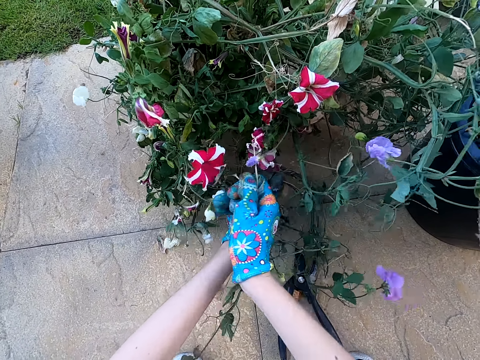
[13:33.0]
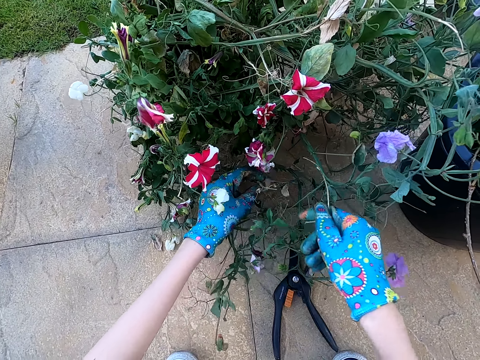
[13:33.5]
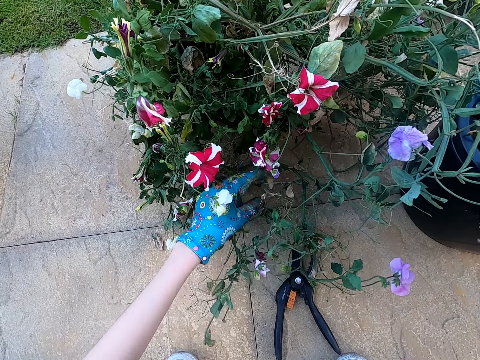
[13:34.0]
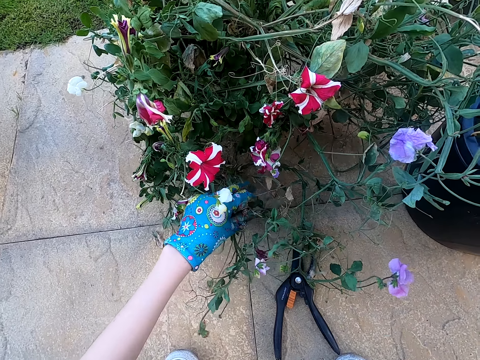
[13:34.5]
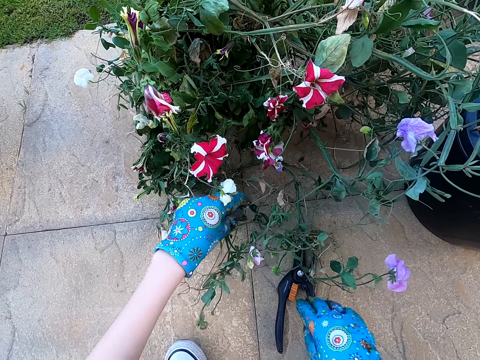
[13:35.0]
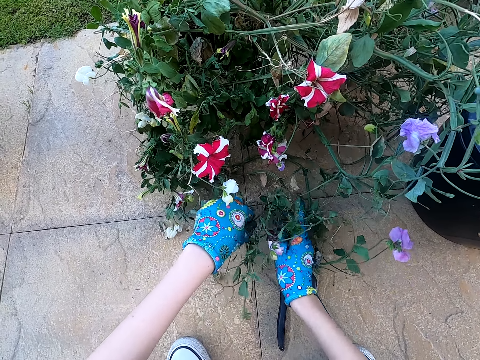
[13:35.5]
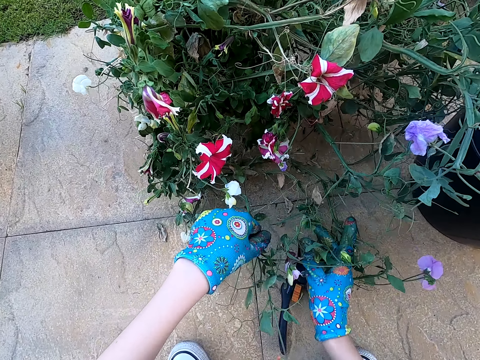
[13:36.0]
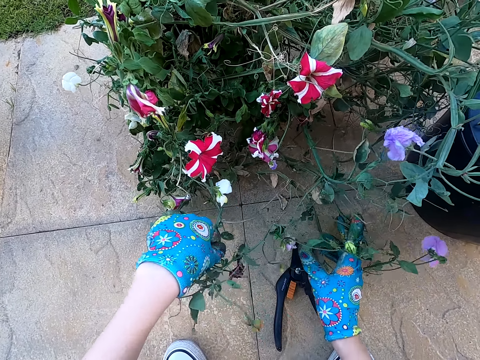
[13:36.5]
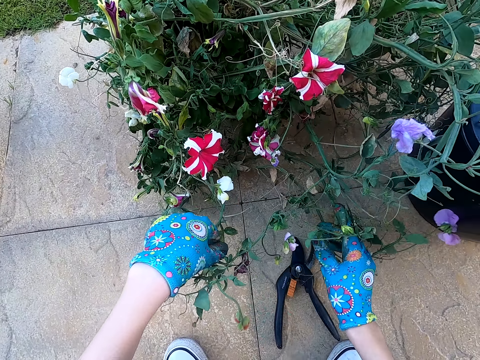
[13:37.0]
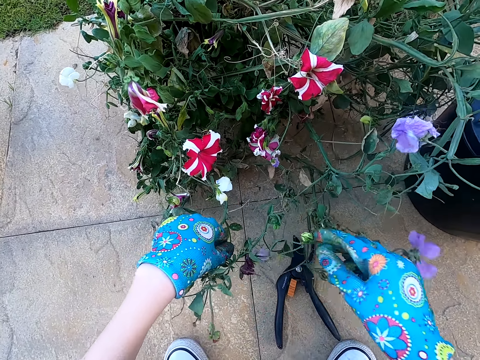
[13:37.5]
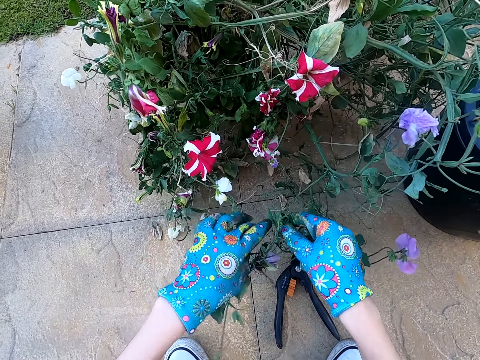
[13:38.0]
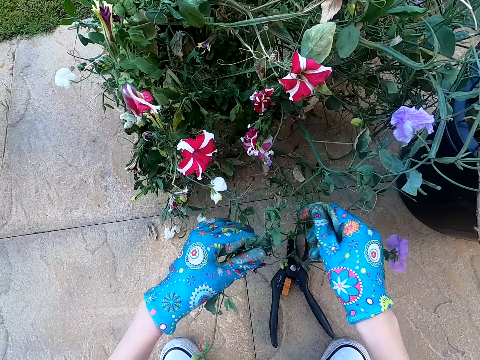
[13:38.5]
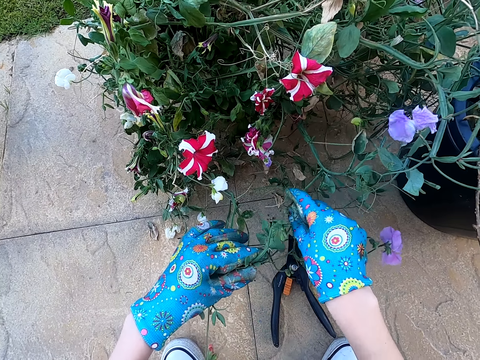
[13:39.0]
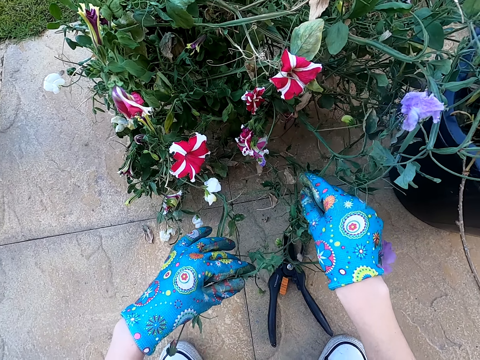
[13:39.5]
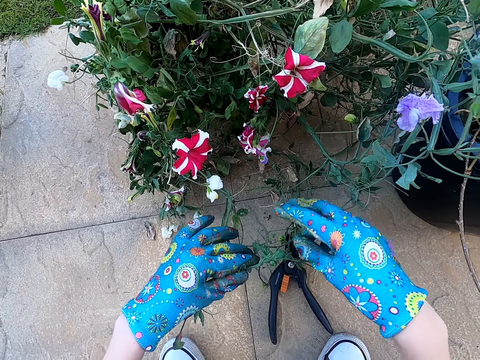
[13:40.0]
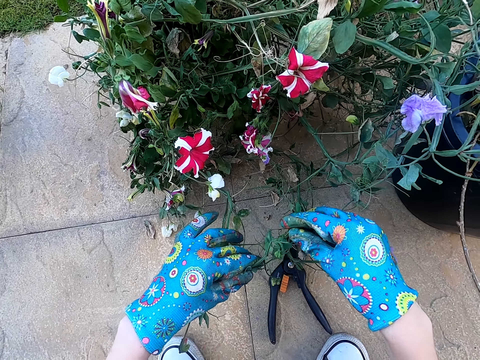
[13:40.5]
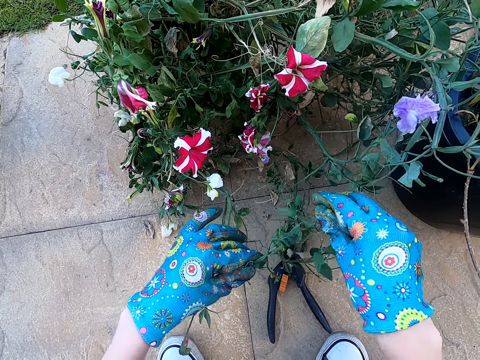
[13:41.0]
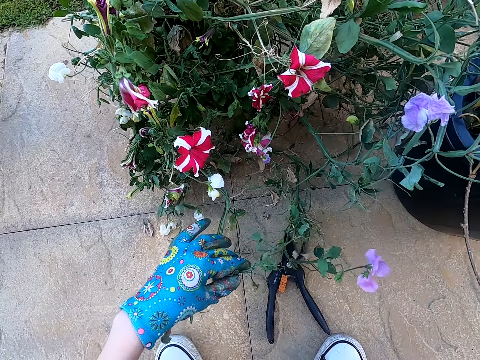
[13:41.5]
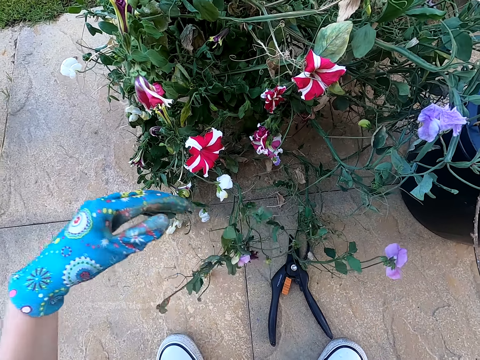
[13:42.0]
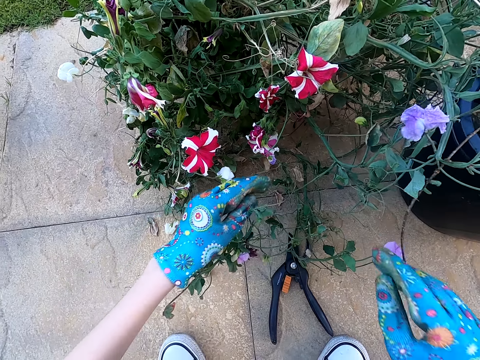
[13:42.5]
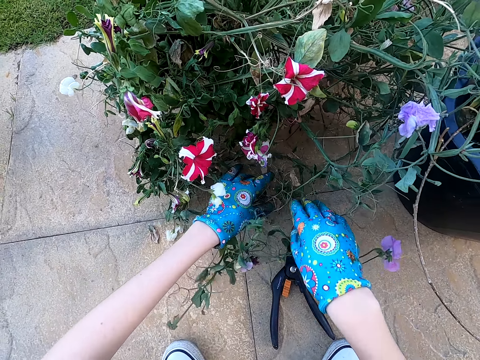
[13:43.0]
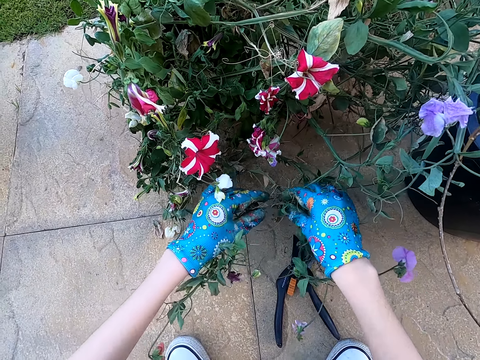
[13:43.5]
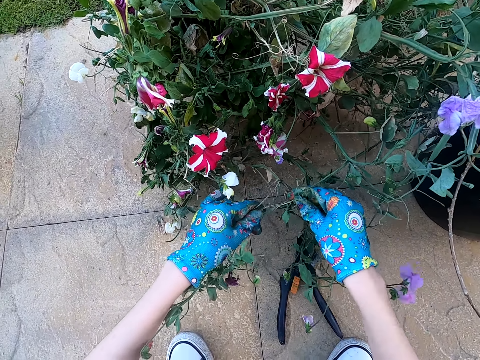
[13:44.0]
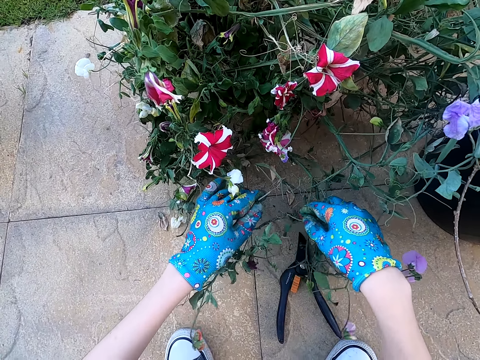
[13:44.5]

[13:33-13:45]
The camera wearer places a stick in the bucket. They disentangle the stems. They touch the plant. They prune the plant.

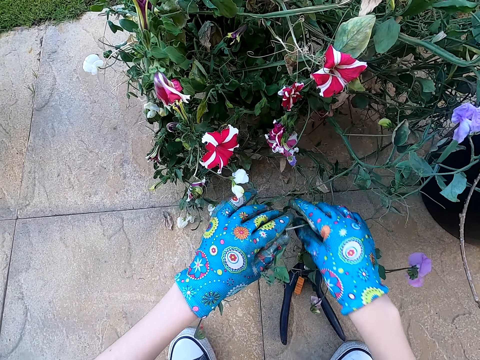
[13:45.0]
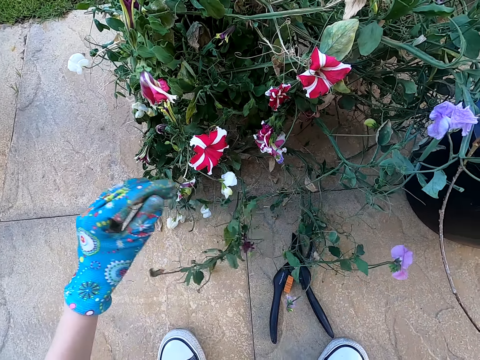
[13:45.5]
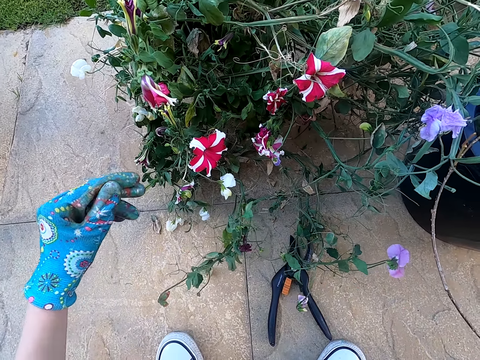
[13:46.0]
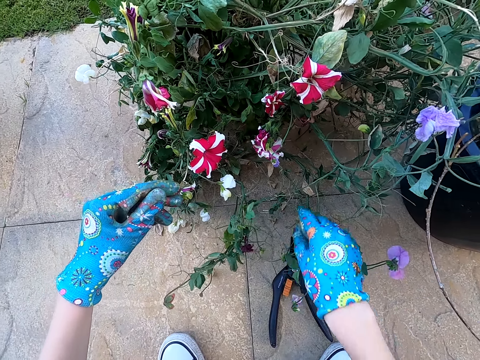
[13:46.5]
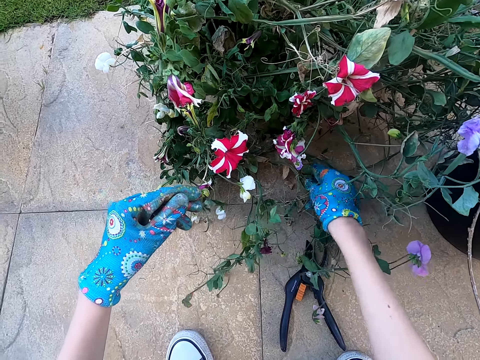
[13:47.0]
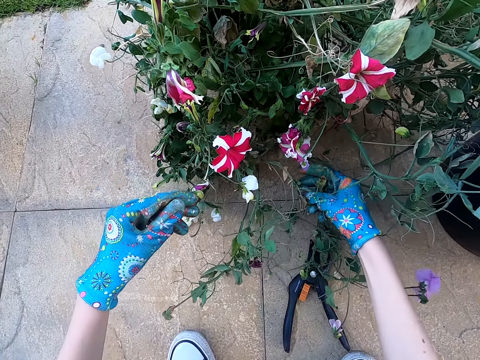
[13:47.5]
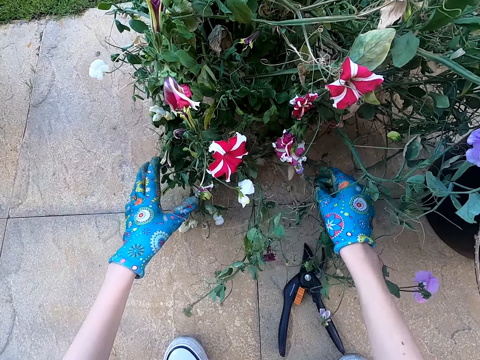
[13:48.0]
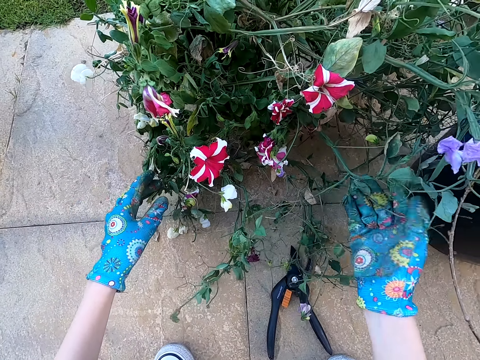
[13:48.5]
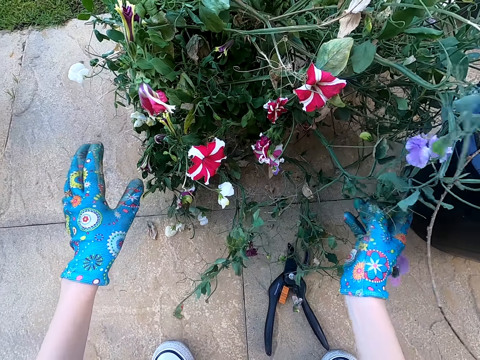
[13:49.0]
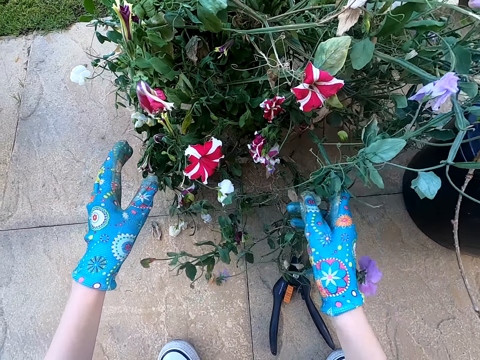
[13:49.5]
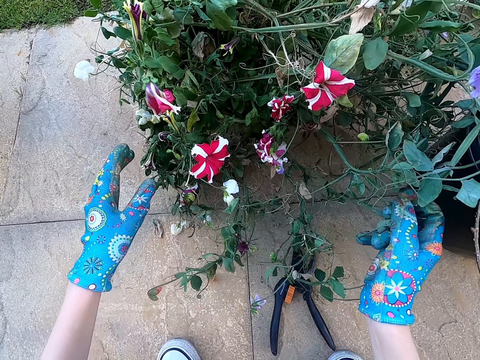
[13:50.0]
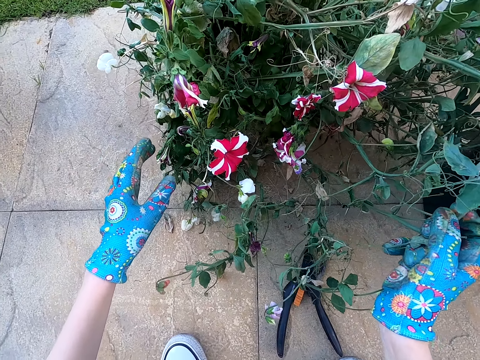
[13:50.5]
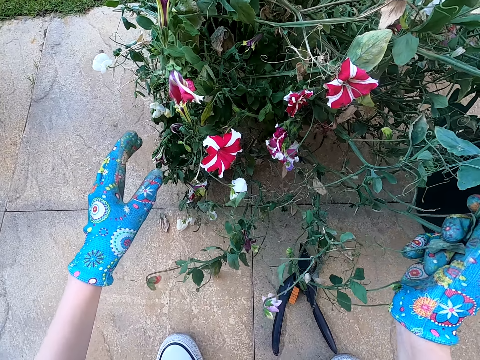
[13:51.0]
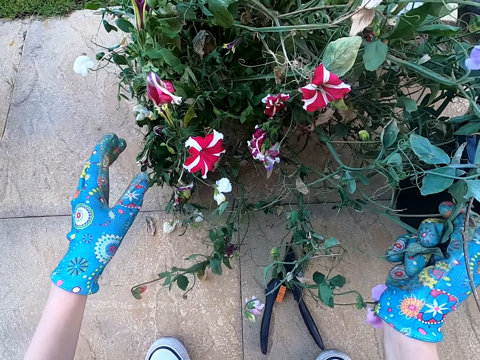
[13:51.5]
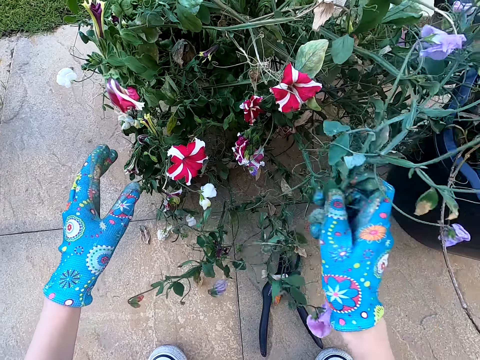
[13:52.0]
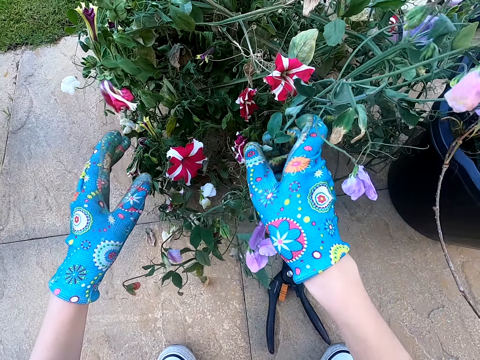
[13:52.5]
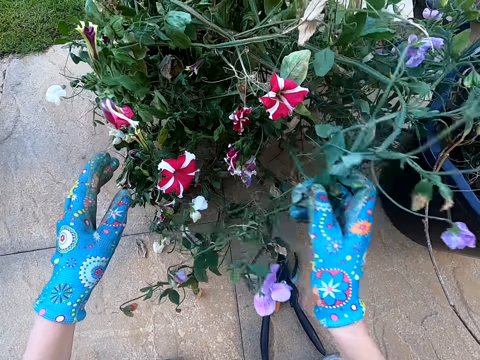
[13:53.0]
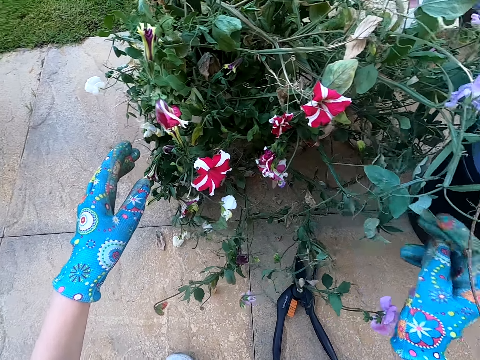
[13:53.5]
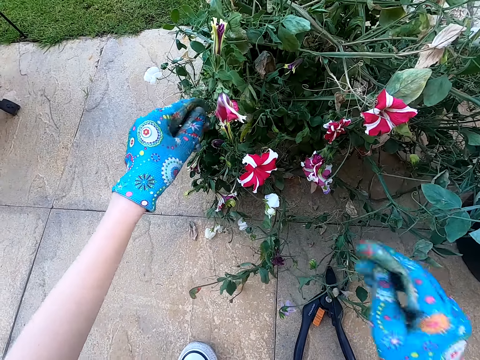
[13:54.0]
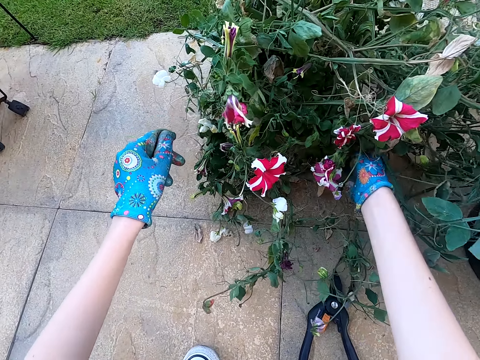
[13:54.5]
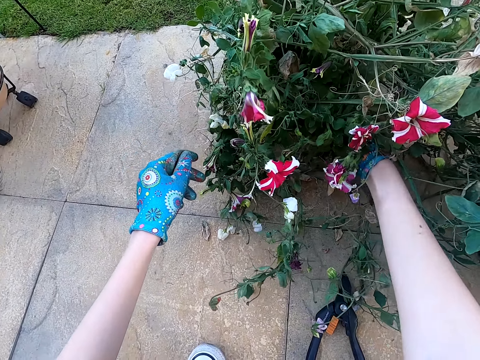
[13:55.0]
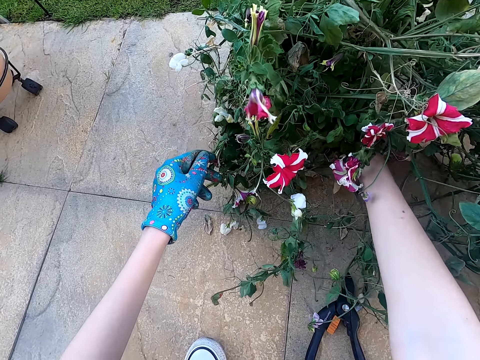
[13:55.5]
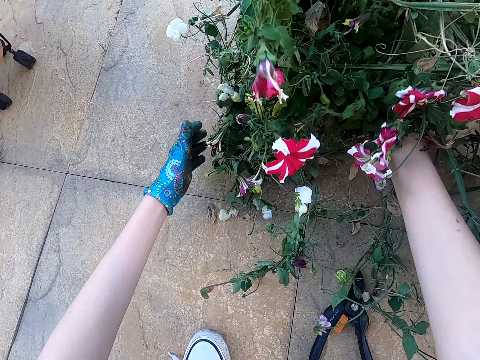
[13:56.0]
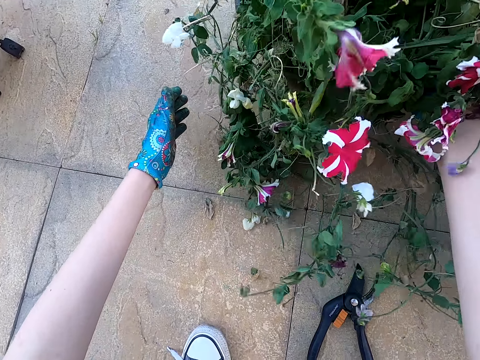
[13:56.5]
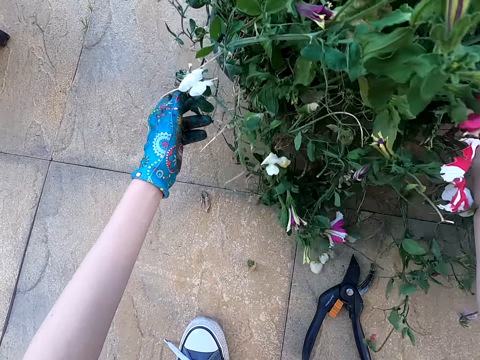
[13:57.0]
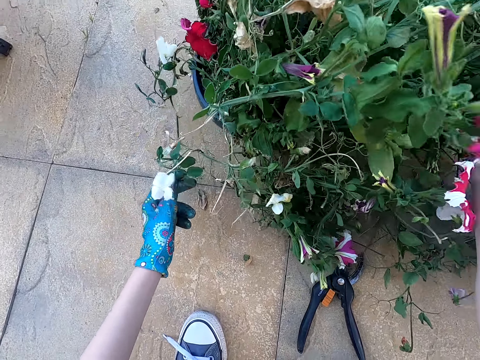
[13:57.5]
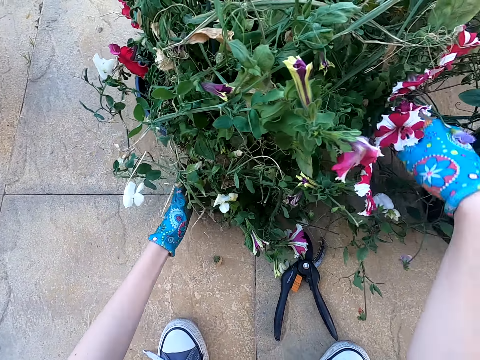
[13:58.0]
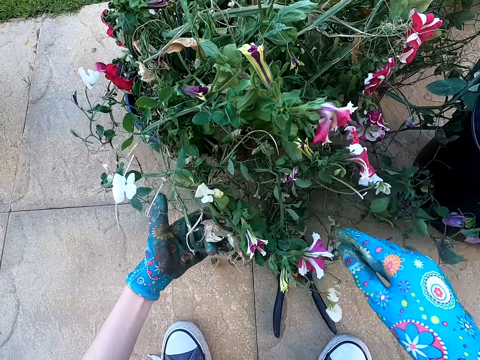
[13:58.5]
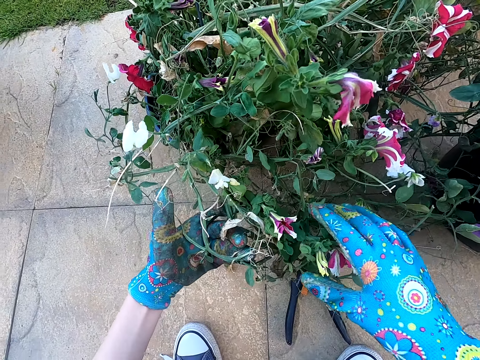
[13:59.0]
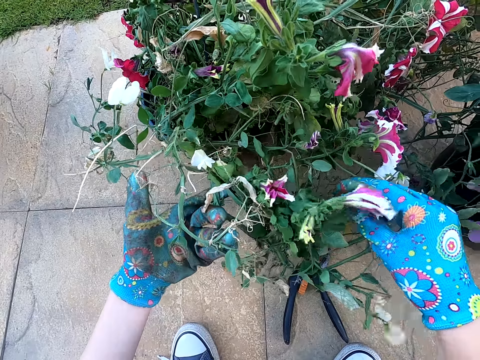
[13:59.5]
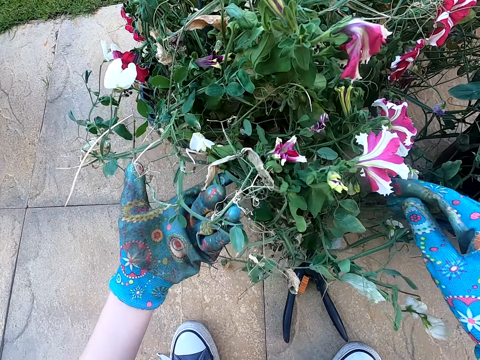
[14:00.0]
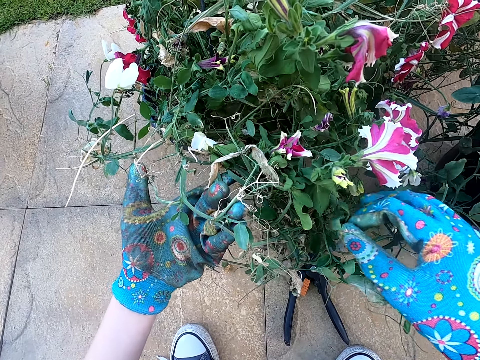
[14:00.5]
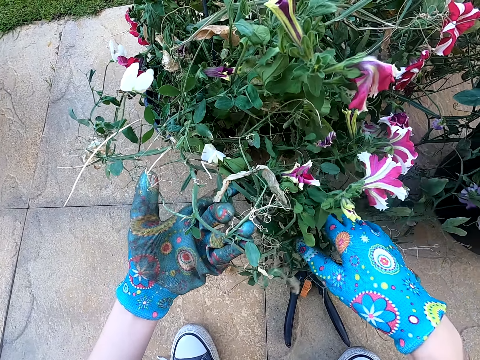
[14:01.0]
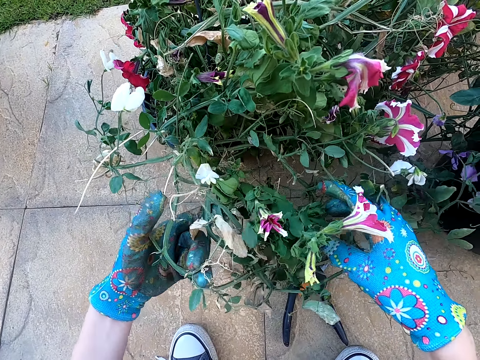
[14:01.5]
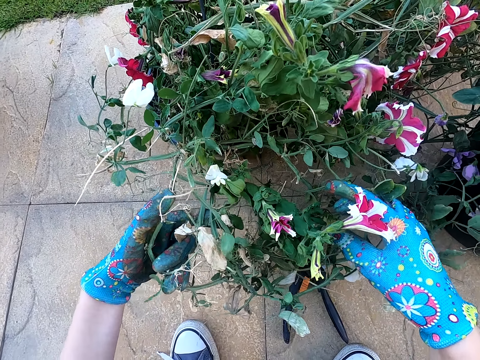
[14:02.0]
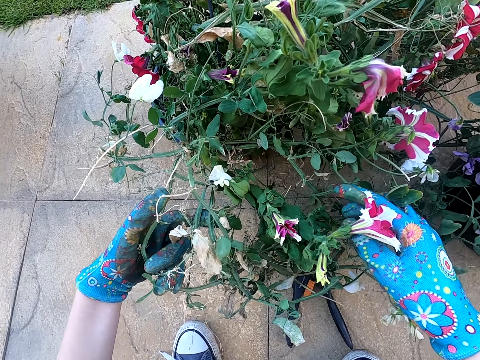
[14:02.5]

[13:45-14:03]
The camera wearer touches the plant and looks at the plant. They pull the plant. They turn the plant vase. They lift the plant. They touch the plant.
